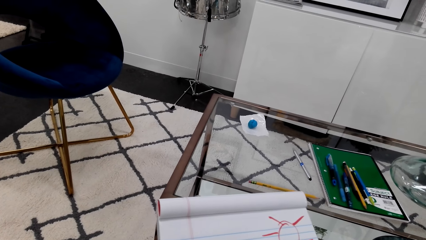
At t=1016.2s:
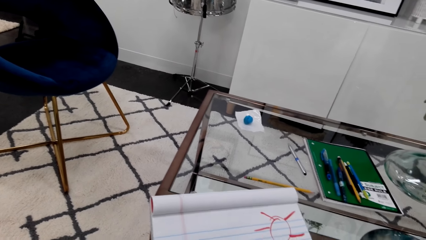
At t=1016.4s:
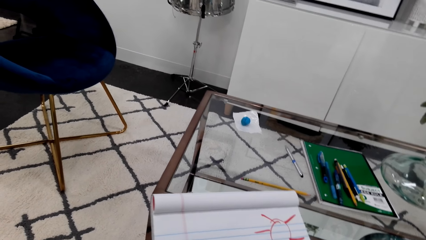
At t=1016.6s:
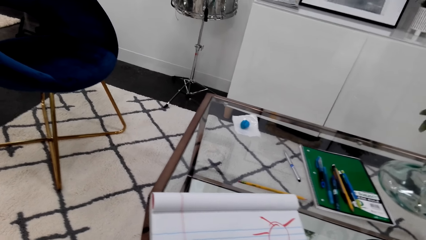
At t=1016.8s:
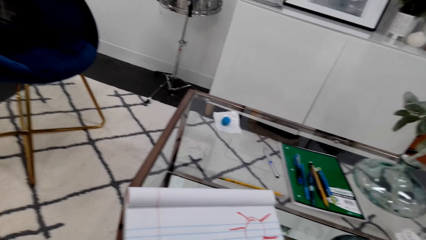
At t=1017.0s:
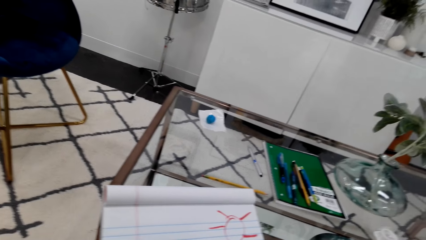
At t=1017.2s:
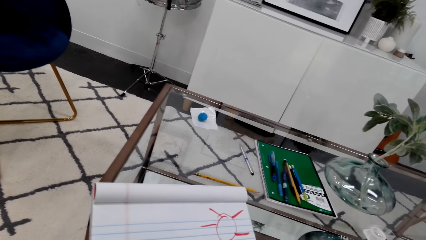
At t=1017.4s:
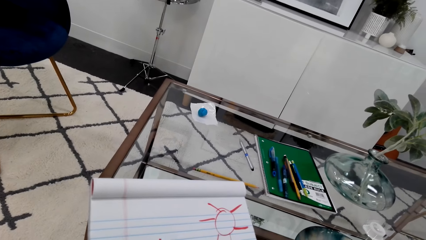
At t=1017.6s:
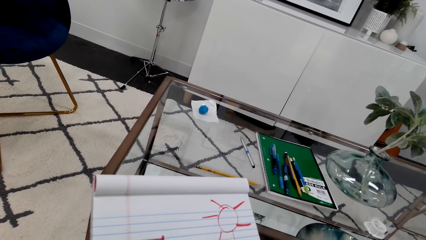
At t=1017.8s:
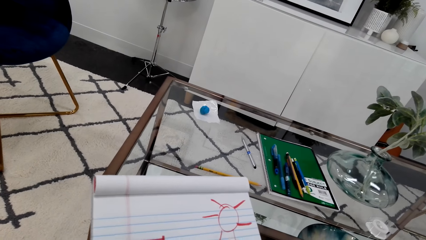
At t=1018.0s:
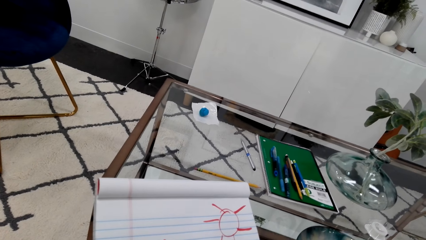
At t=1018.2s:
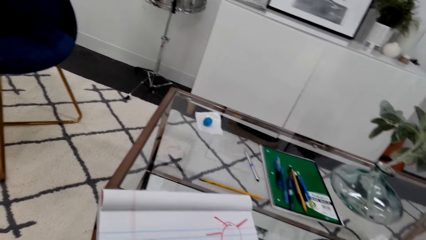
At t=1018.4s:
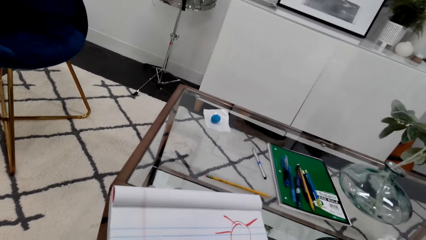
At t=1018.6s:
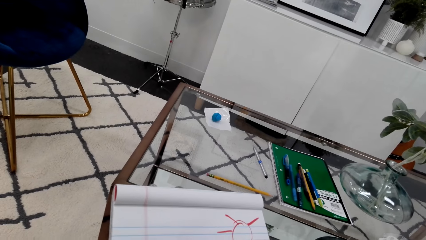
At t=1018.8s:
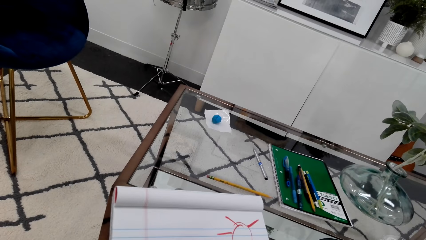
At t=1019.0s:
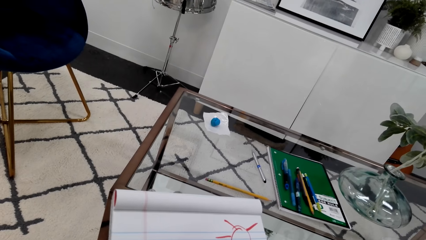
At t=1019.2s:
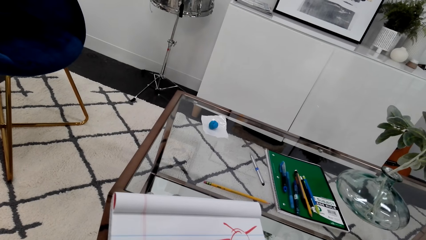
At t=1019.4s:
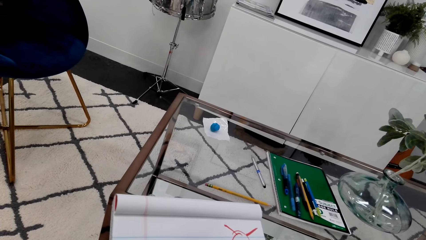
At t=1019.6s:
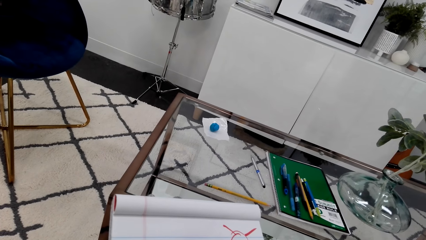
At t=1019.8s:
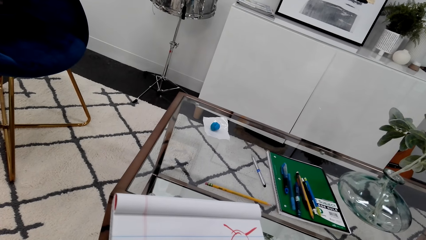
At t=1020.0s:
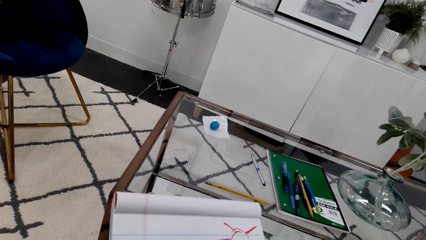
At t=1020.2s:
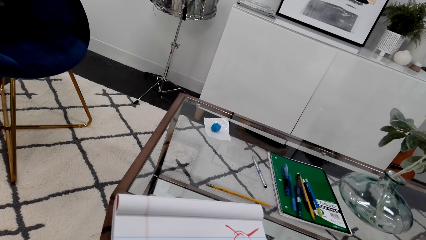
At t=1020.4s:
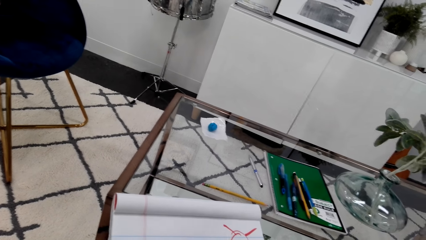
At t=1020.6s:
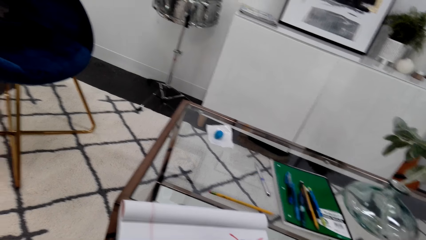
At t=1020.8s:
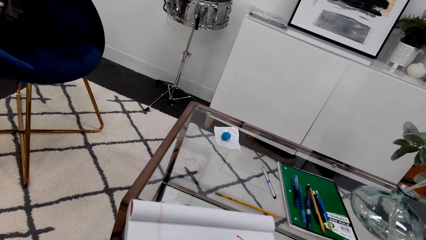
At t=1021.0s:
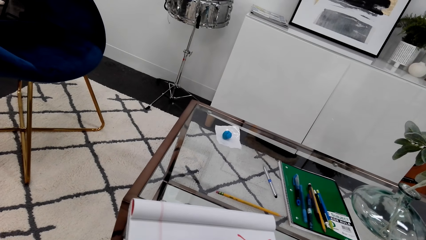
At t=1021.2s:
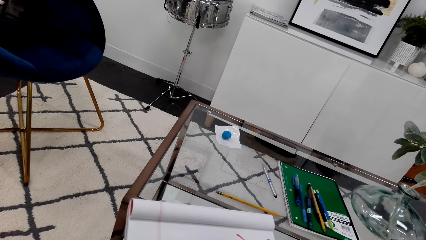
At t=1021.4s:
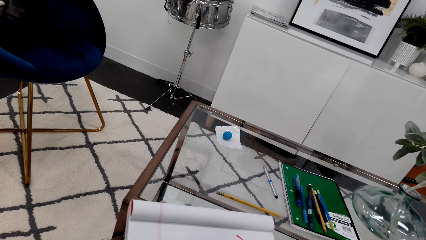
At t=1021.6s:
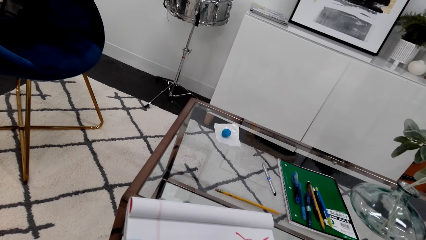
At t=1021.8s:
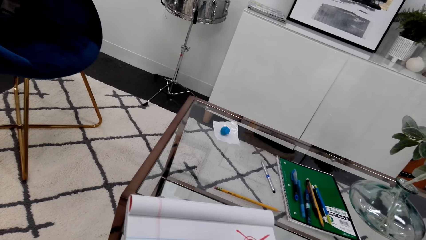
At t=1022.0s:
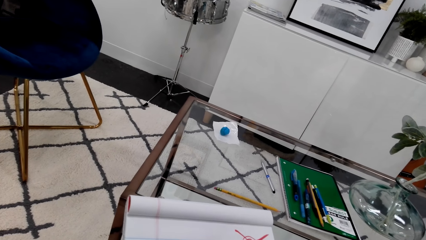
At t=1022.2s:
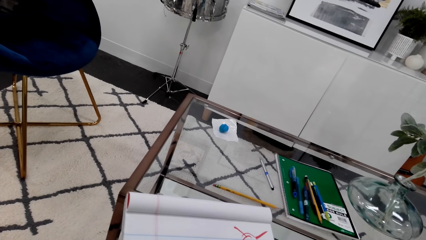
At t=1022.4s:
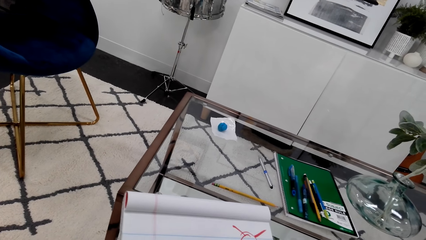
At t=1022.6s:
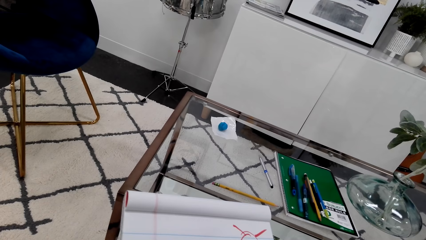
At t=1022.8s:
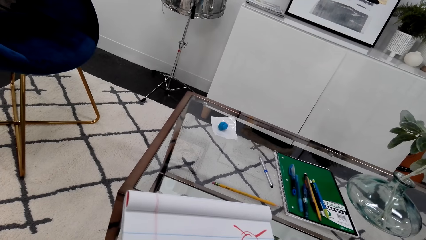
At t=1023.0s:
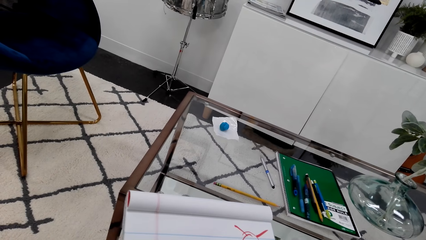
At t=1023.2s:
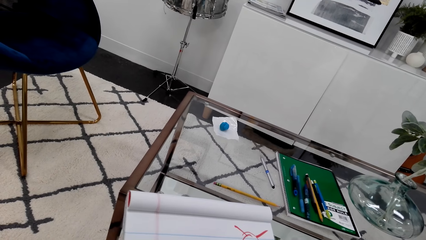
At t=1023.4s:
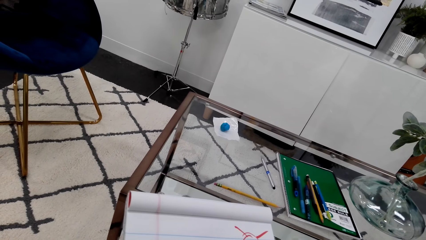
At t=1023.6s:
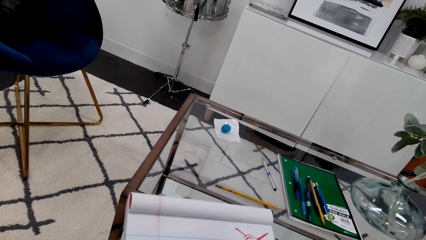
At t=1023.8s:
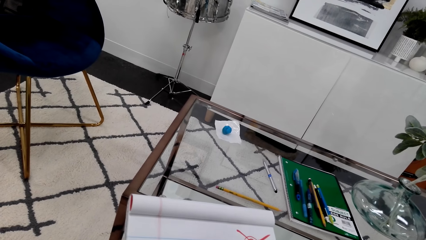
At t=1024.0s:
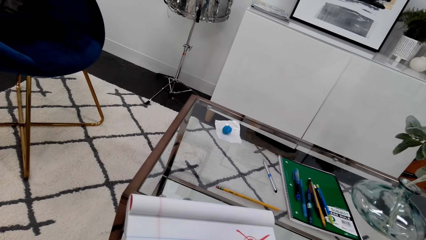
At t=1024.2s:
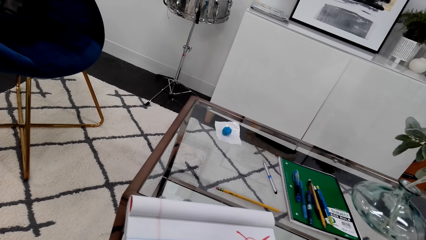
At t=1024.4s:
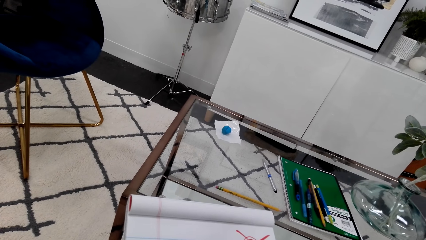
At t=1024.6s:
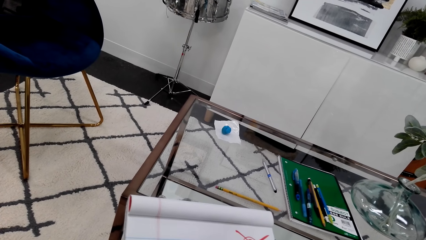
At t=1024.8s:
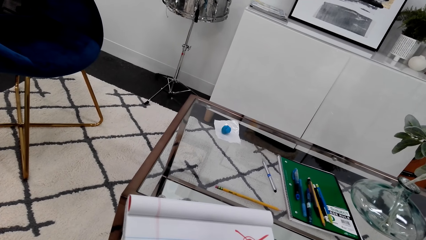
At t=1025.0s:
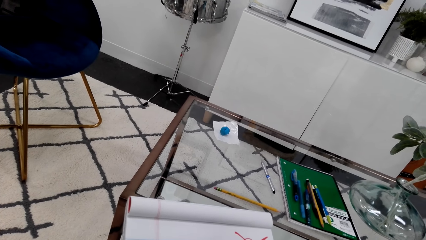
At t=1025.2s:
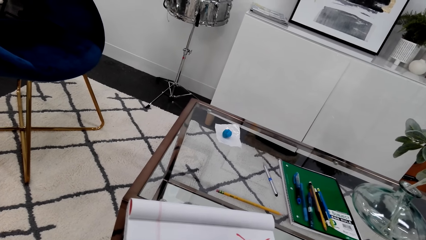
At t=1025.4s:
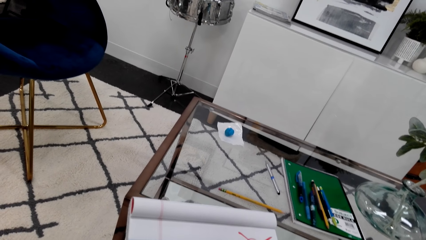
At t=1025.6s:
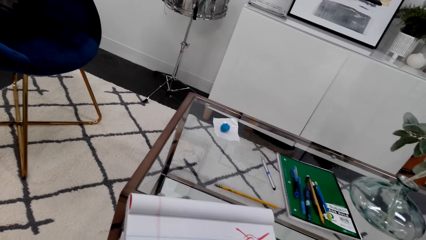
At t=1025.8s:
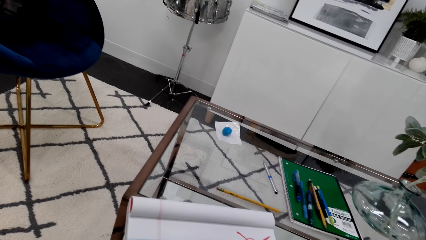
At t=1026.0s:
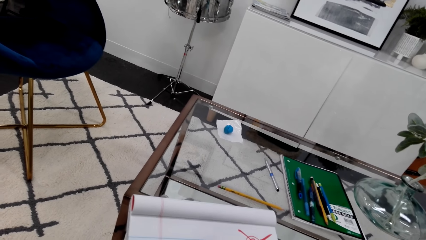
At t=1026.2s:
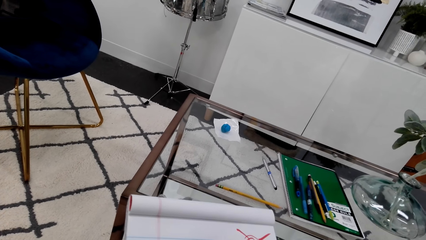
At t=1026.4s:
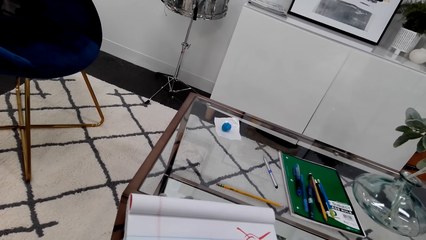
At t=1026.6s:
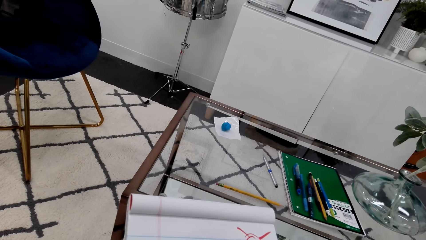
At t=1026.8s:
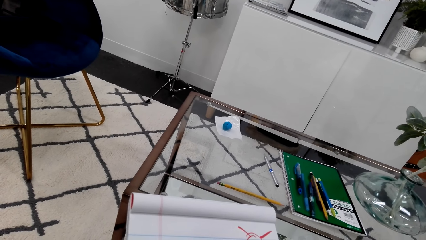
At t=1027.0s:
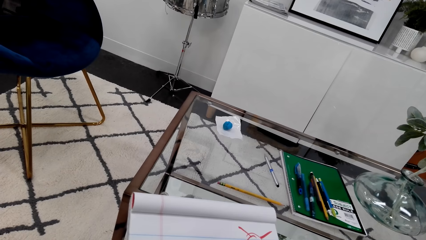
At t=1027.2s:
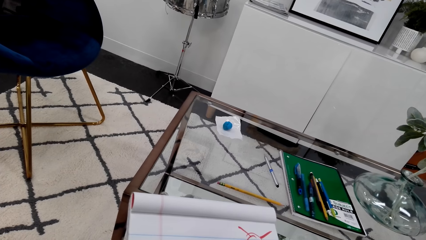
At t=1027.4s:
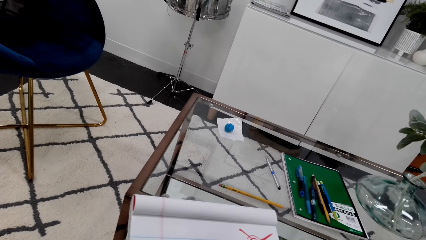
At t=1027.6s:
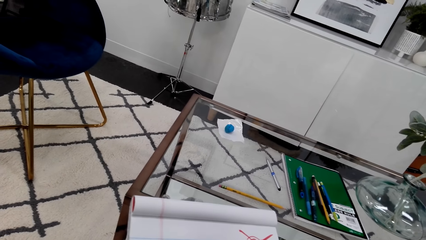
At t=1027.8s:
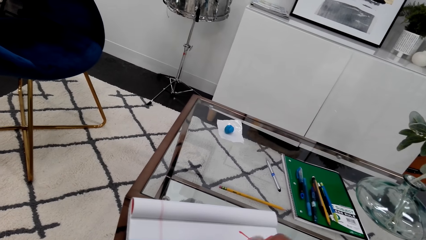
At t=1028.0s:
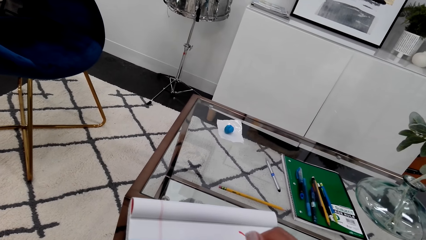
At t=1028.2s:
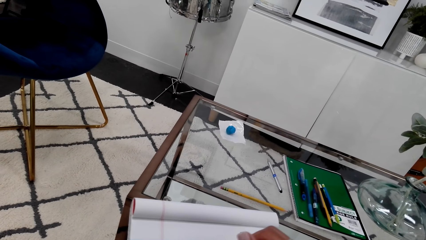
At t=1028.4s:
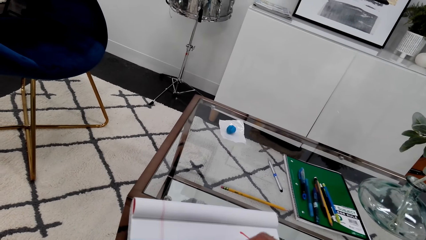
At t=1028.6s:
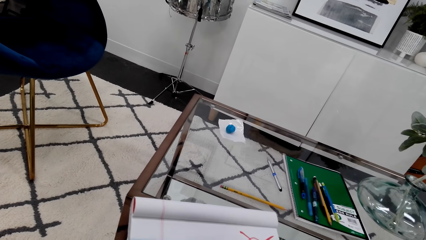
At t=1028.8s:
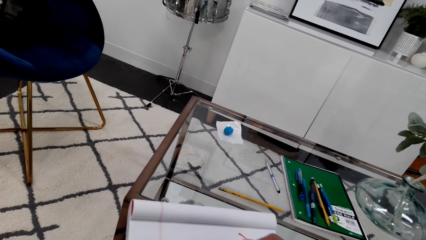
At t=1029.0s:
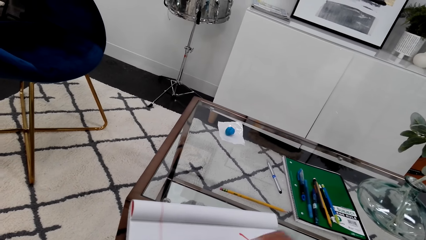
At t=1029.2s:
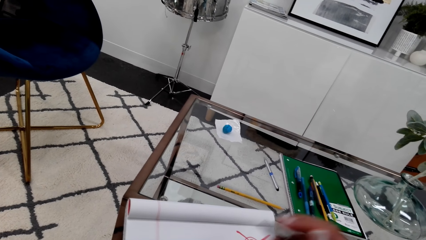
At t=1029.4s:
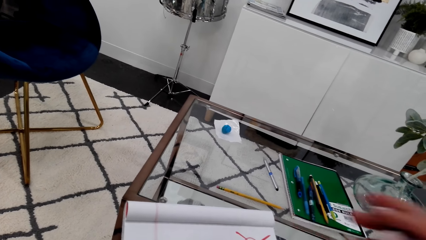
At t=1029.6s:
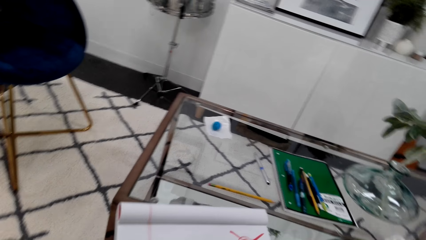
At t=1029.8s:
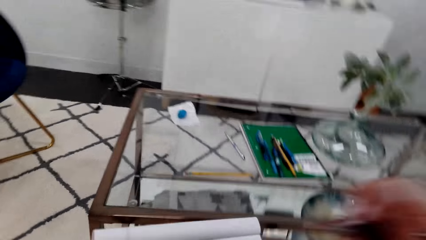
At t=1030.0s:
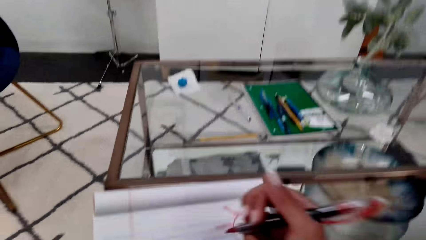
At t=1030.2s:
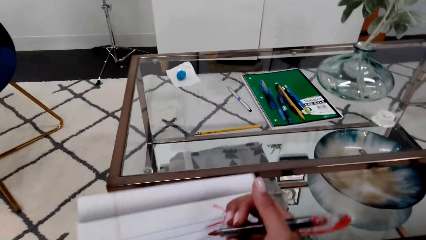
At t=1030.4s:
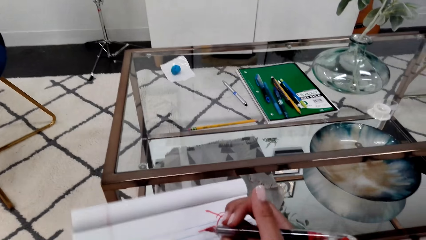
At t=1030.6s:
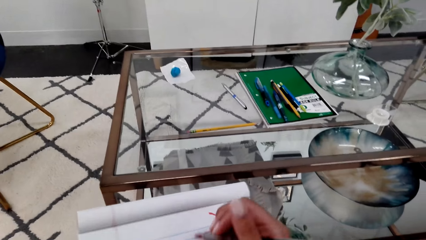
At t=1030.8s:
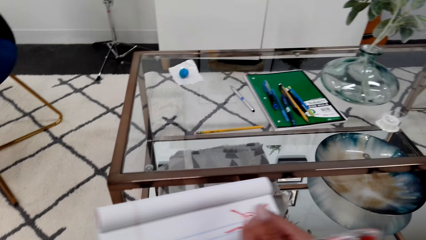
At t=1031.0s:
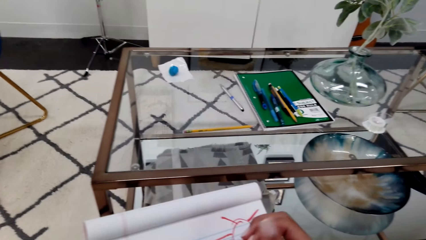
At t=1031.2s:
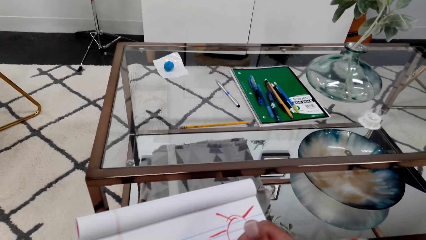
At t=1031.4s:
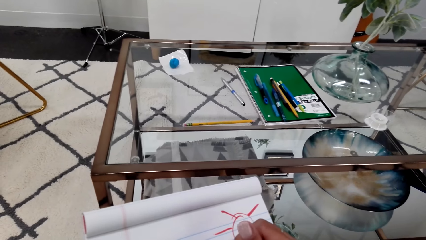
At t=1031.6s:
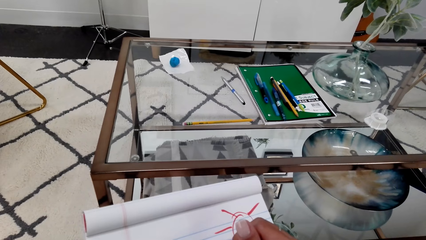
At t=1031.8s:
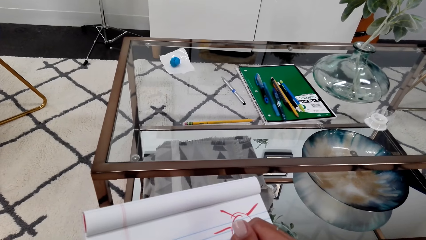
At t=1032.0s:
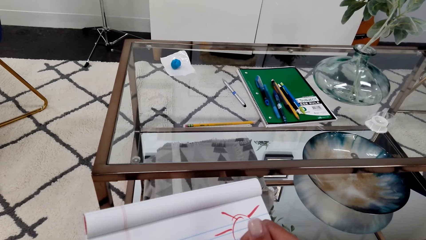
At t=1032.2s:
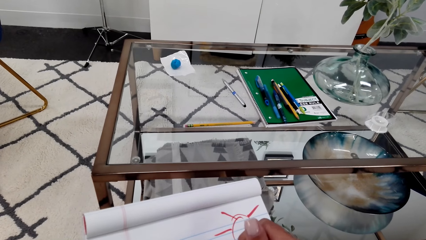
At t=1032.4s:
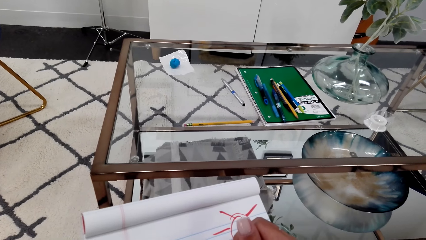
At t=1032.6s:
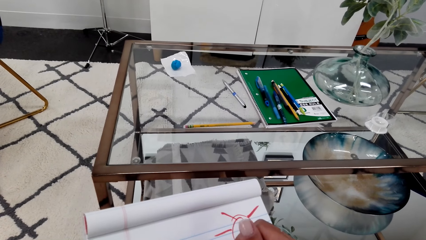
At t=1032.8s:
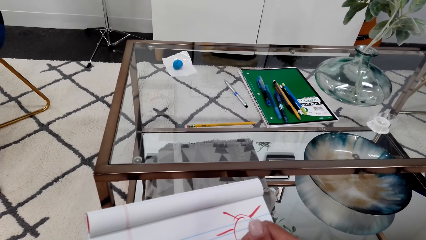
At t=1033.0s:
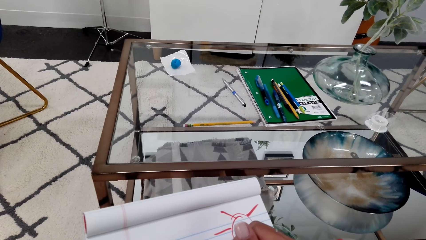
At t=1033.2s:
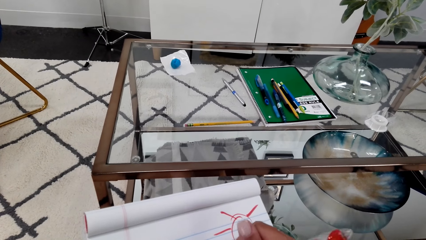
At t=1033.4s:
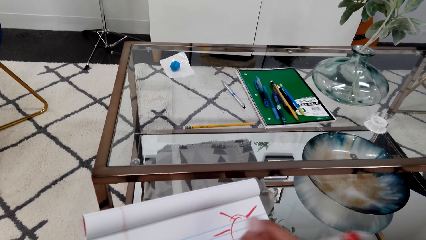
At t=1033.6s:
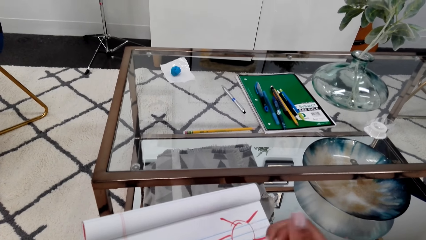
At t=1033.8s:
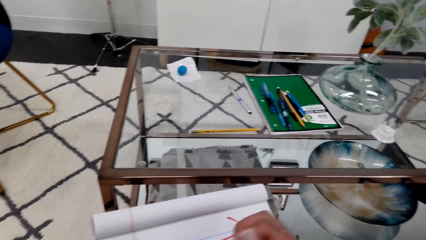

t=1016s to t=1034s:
The camera wearer draws on the book. They draw on the book using the pen.
